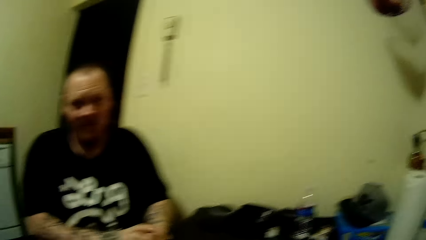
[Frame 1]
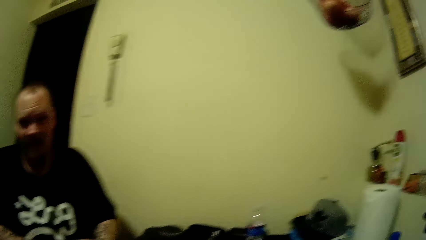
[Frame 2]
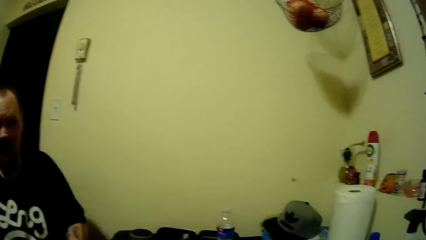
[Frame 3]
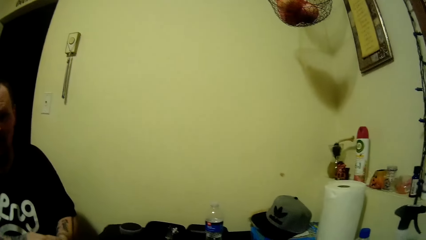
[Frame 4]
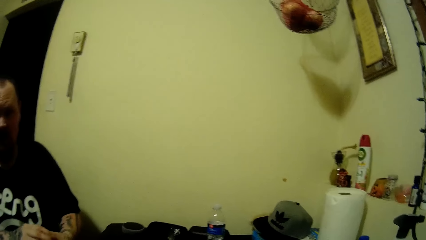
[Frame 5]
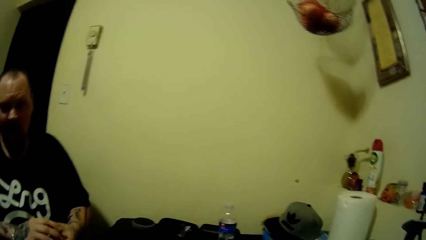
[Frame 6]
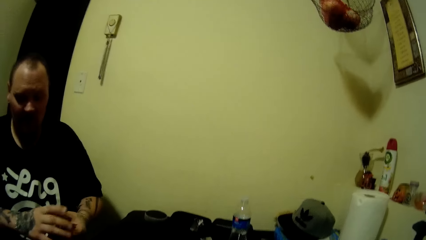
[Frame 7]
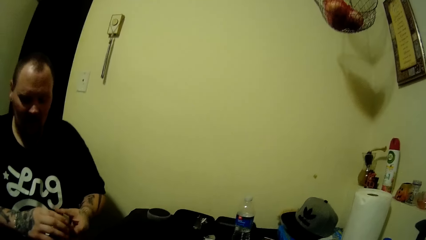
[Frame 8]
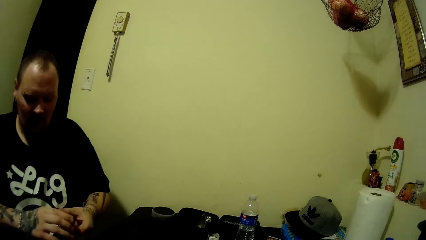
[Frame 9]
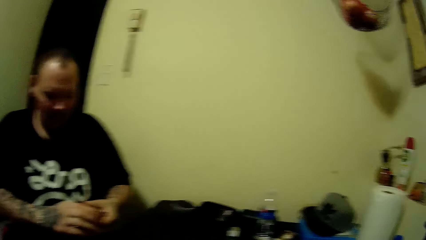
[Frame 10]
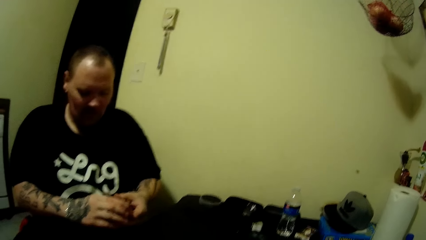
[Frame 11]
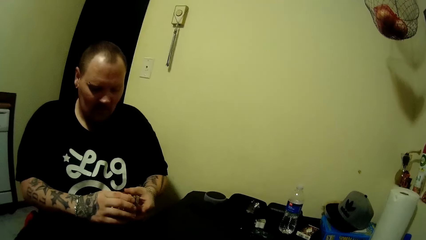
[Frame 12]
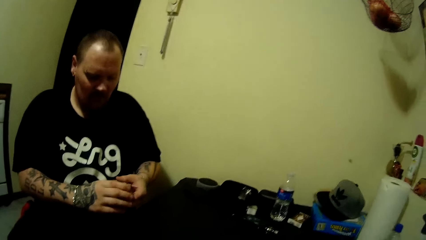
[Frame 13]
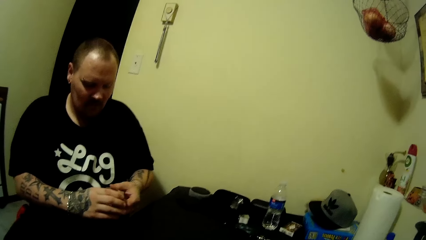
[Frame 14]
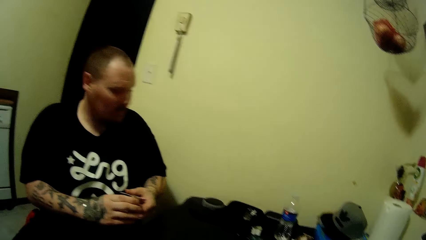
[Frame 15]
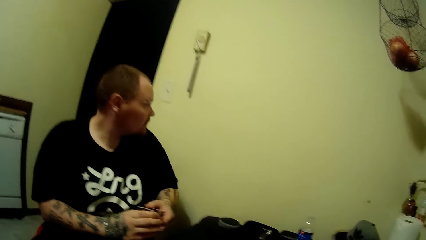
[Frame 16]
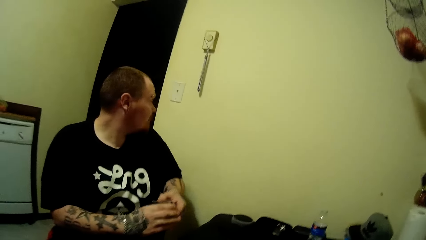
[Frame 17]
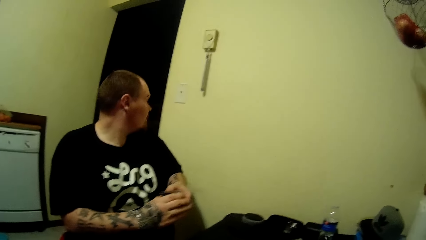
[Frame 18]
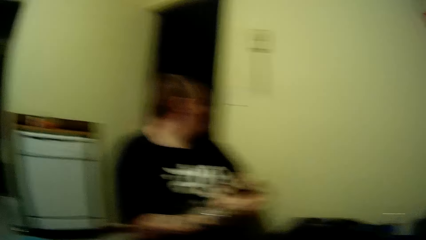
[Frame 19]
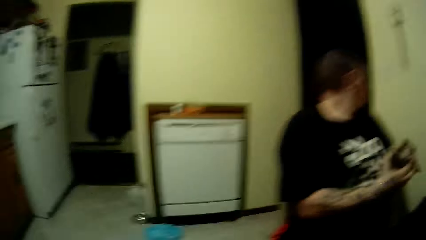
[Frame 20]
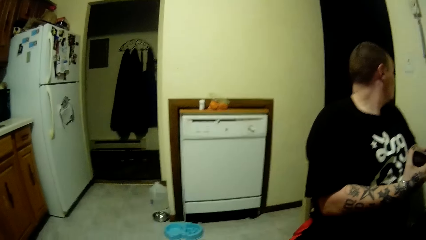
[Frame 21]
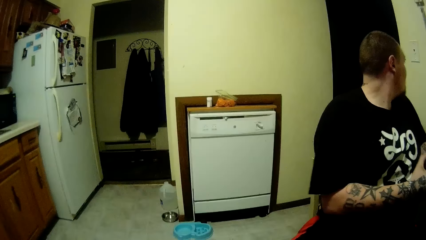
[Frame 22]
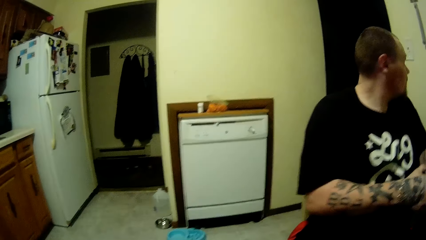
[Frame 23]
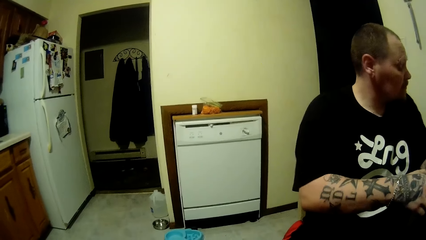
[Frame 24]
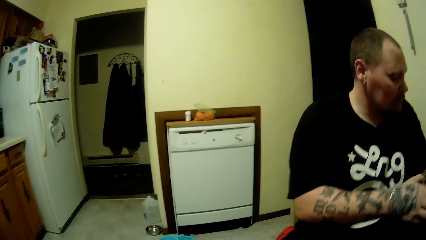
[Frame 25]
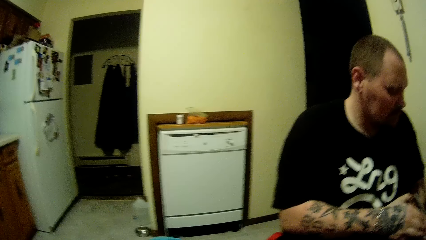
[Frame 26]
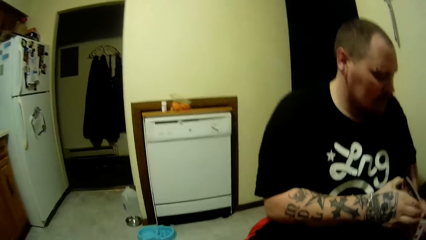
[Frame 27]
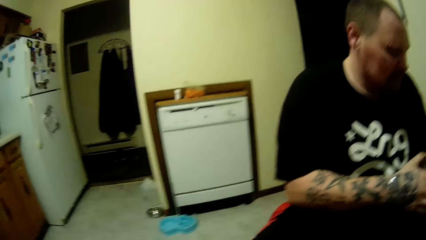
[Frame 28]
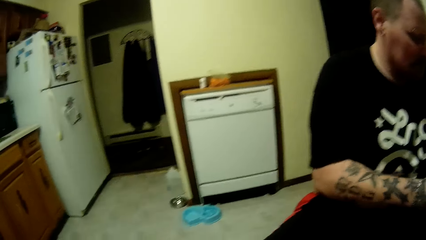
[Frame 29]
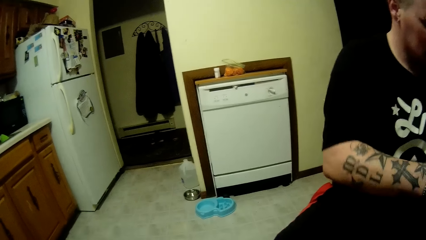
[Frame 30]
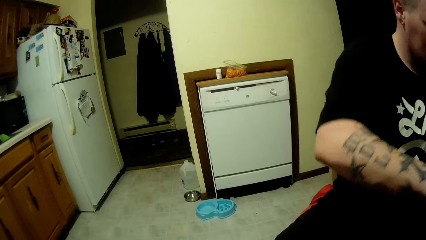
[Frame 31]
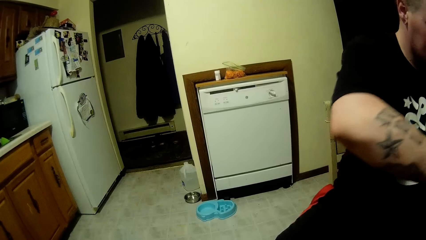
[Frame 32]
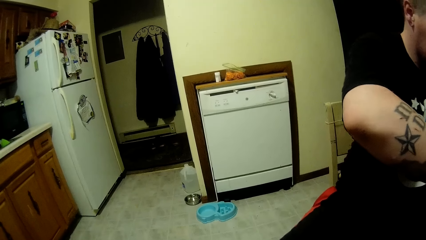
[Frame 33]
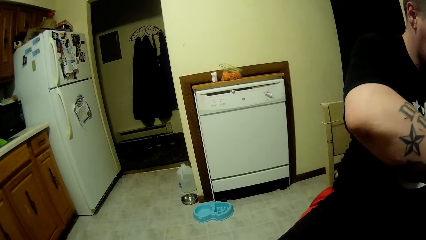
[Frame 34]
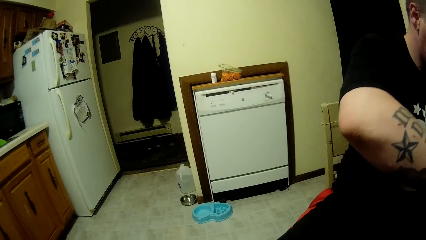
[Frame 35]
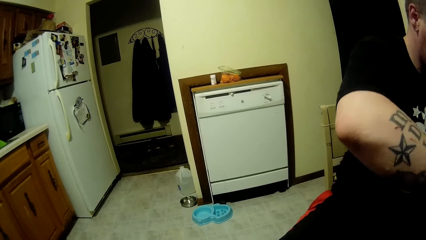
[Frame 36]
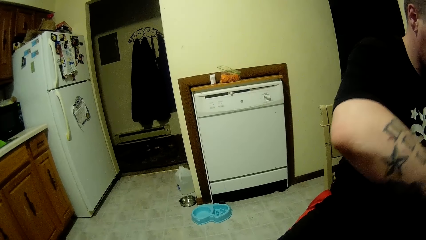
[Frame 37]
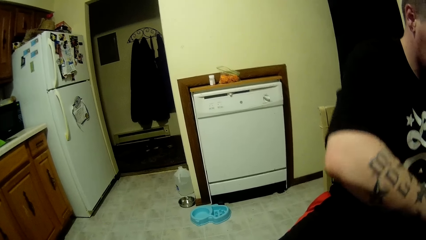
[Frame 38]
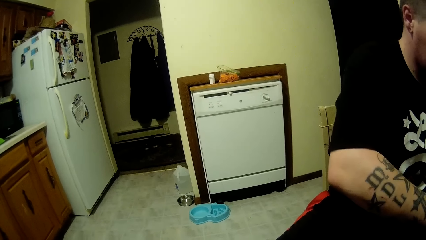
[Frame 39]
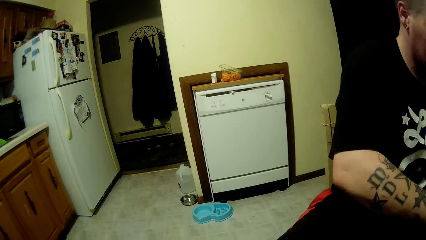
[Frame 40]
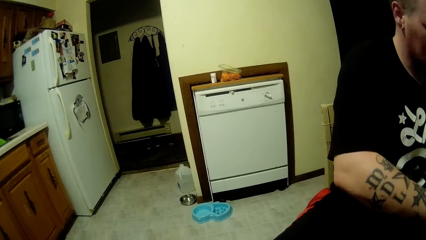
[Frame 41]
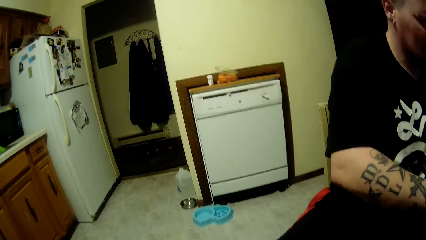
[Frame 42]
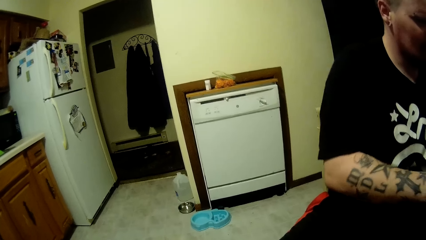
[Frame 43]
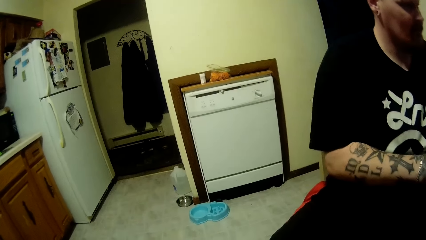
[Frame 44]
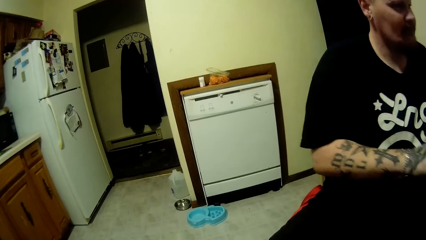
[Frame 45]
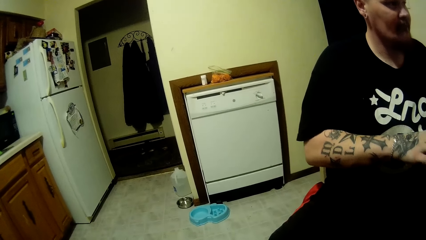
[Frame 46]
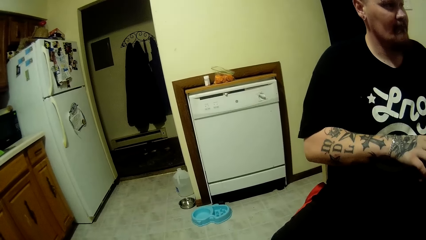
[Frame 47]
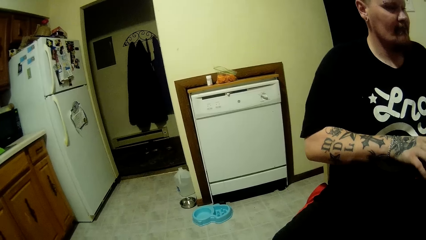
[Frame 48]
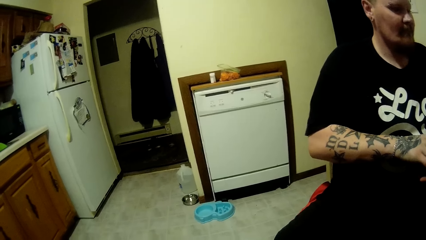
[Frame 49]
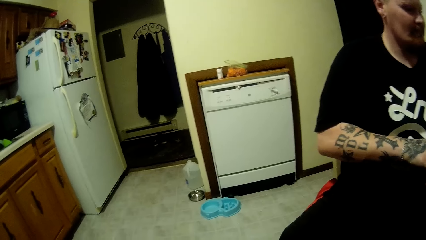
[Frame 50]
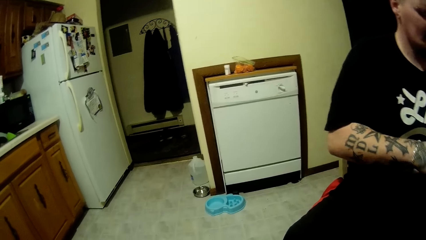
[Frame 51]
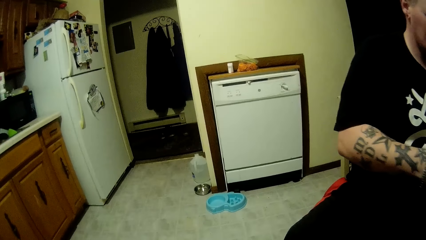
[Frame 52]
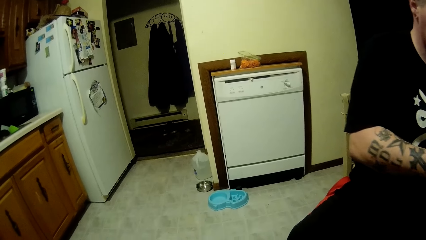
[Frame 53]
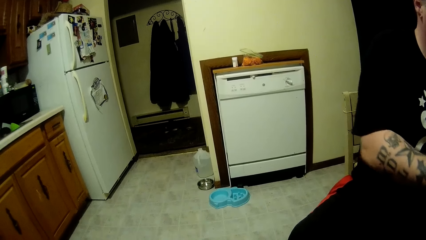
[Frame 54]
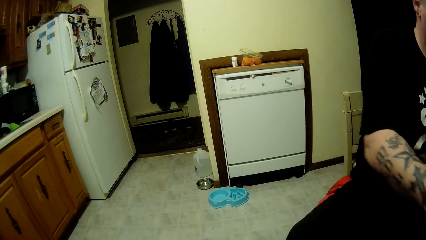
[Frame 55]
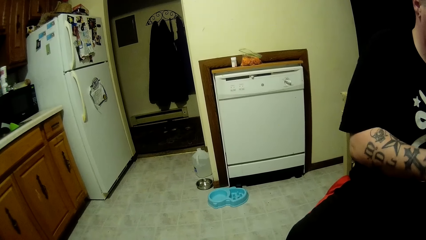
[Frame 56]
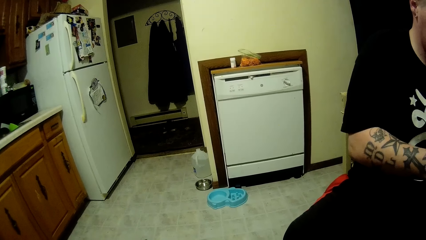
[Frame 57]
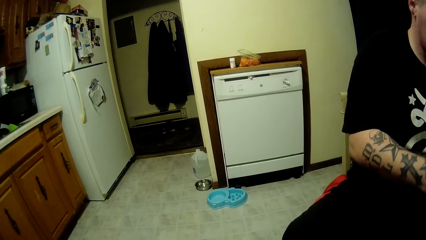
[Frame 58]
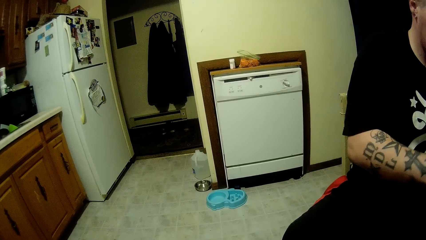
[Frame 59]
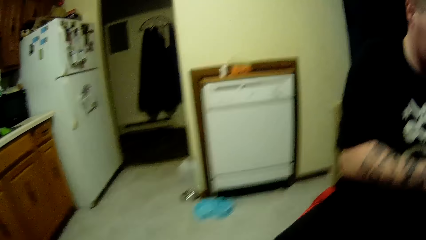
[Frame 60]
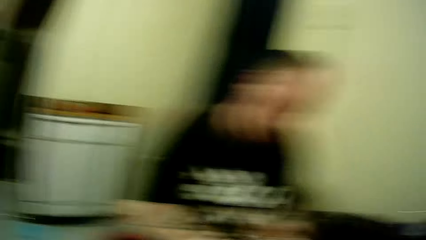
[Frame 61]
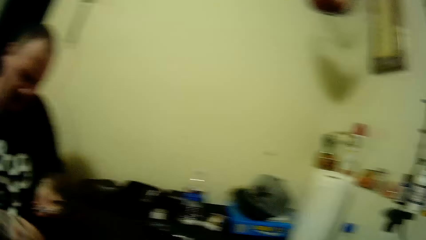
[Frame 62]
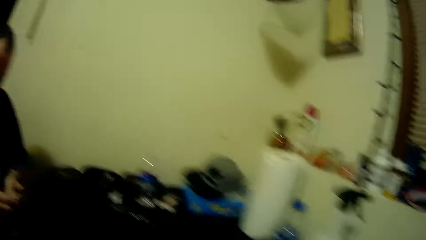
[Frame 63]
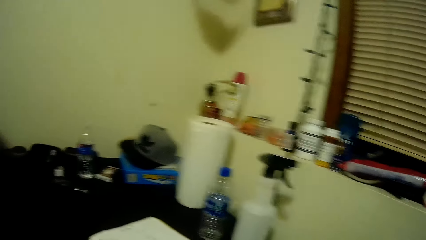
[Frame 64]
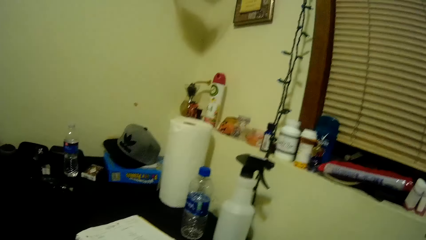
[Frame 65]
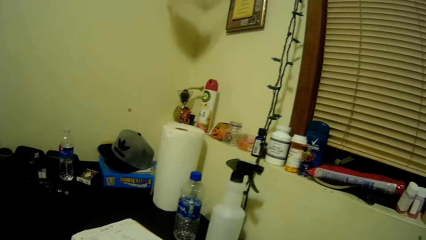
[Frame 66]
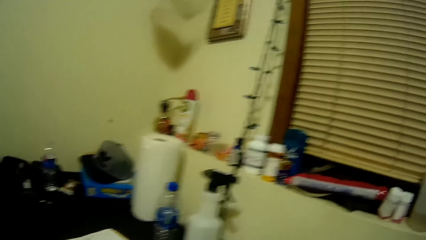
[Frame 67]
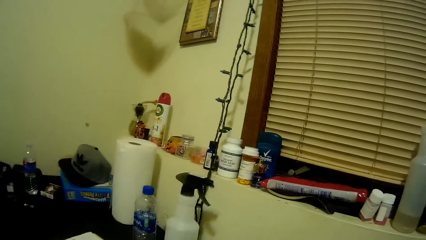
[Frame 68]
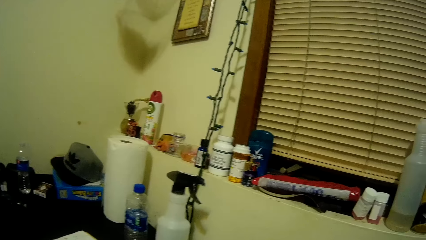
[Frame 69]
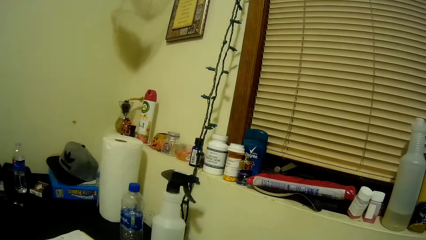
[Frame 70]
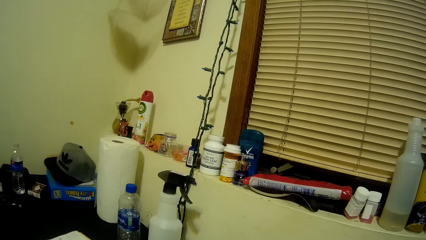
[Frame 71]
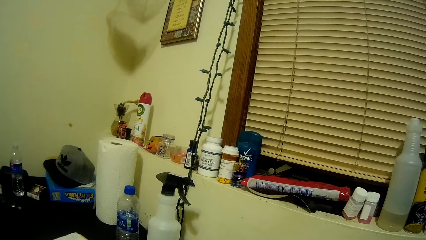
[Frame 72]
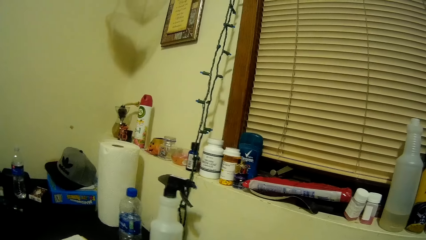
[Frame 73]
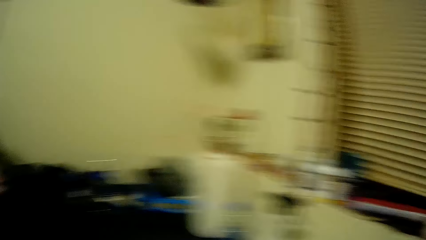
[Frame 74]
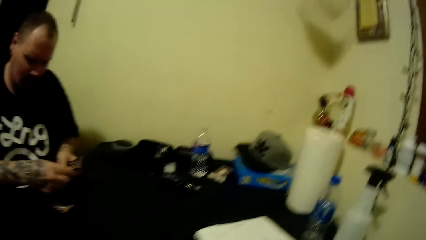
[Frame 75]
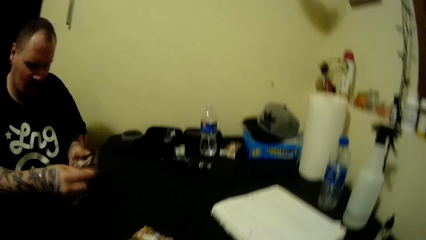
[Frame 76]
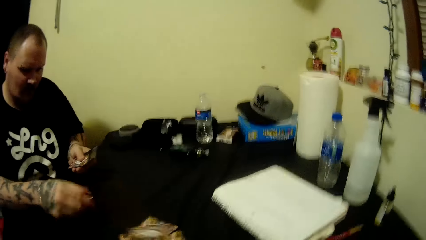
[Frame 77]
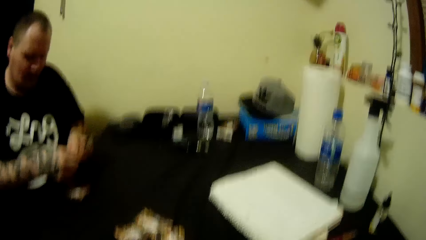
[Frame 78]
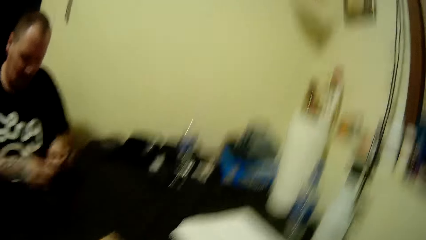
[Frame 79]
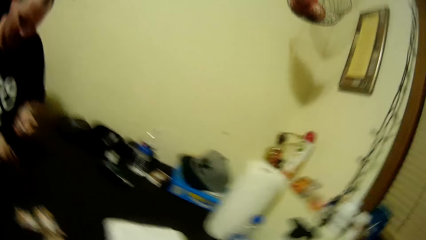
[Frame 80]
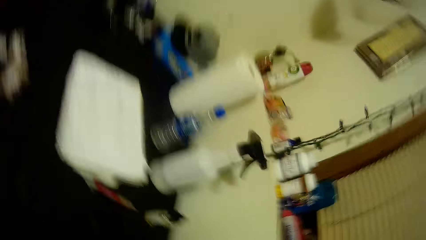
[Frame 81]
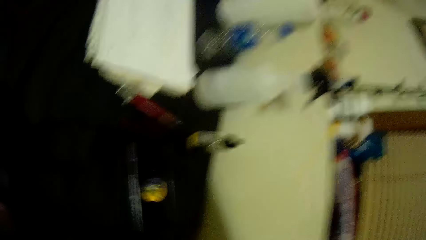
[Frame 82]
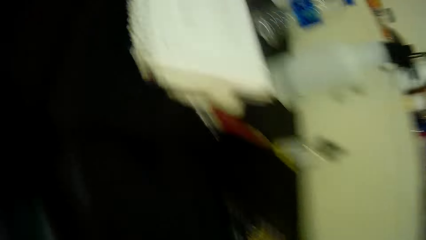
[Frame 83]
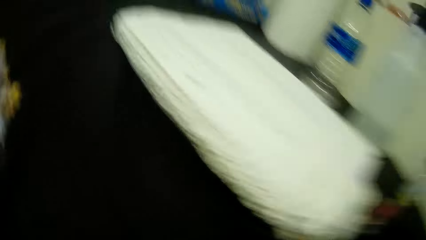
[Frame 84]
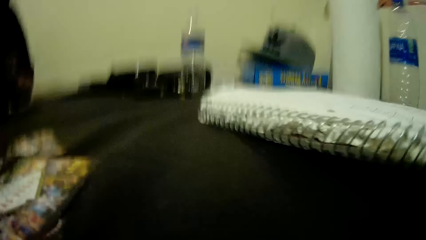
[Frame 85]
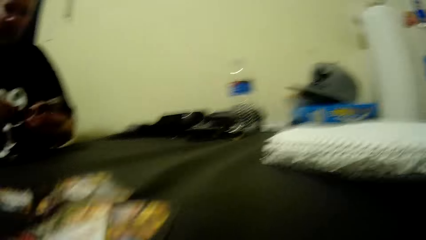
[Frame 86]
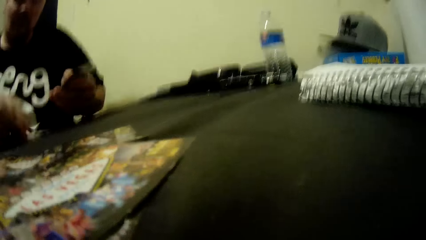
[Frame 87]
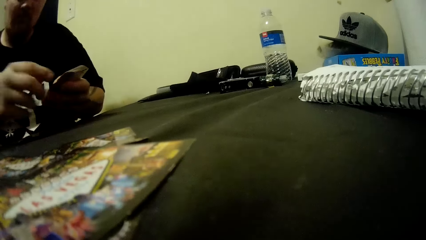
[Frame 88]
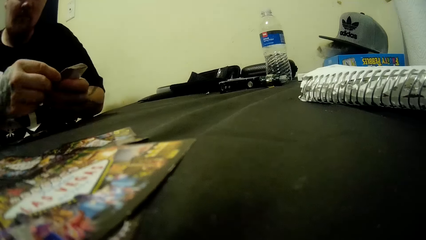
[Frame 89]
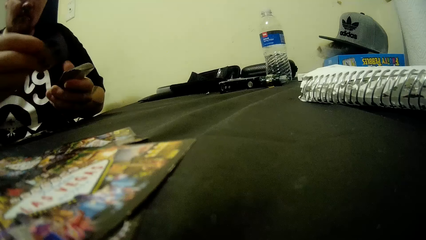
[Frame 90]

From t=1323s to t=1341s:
A man looks behind holding cards with both hands. The man looks in front holding cards with both hands. The camera wearer looks around the kitchen. The man divides playing cards on the table. The camera wearer looks around the room. The man divides playing cards on the table. The camera wearer stands up.
